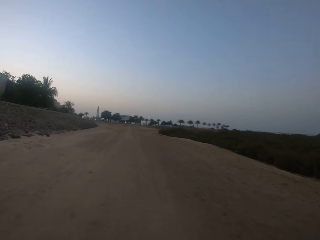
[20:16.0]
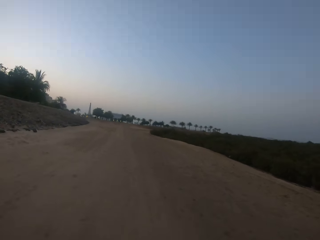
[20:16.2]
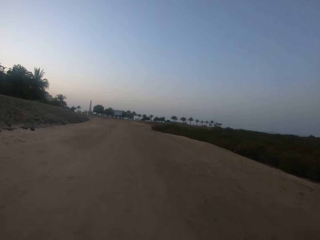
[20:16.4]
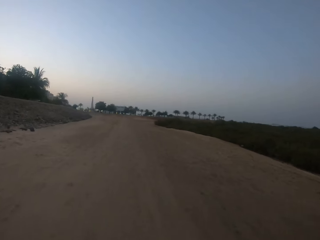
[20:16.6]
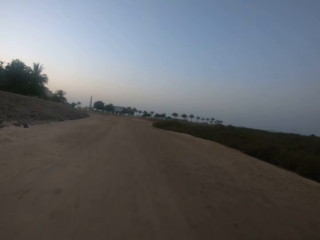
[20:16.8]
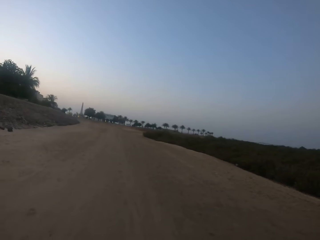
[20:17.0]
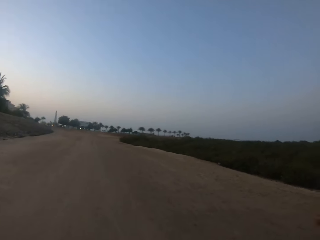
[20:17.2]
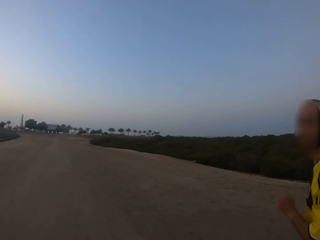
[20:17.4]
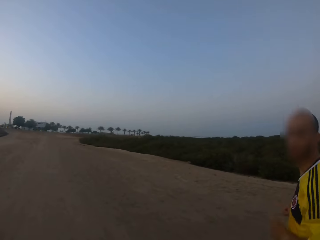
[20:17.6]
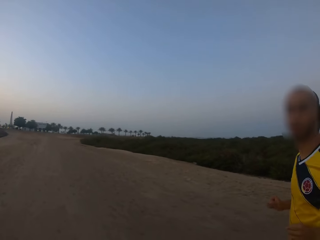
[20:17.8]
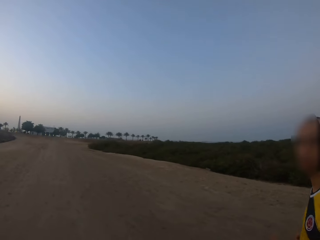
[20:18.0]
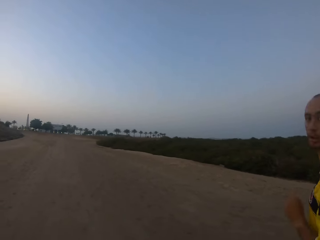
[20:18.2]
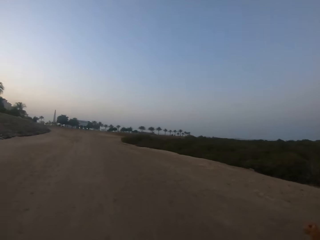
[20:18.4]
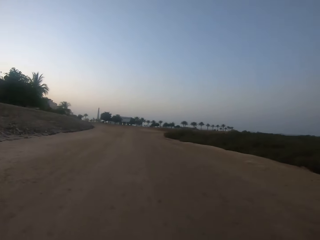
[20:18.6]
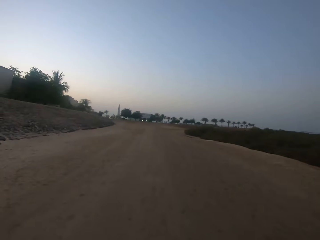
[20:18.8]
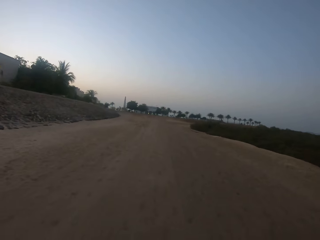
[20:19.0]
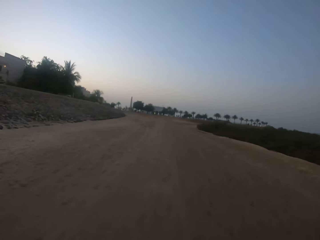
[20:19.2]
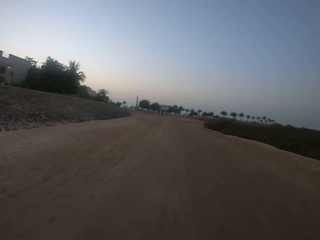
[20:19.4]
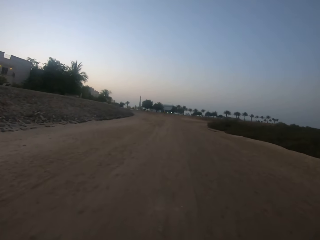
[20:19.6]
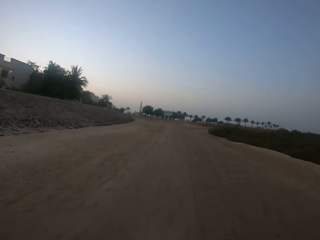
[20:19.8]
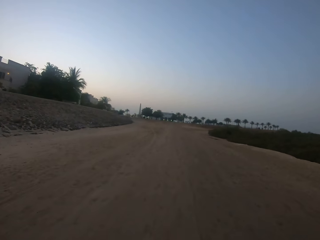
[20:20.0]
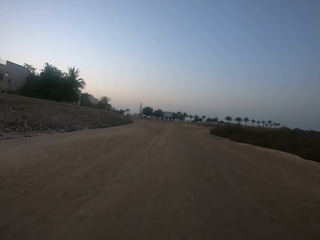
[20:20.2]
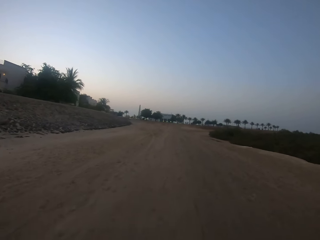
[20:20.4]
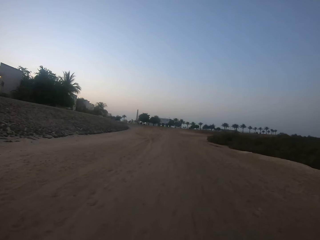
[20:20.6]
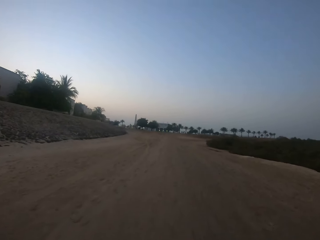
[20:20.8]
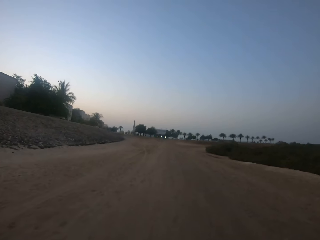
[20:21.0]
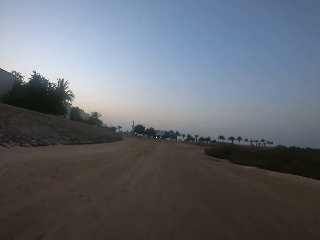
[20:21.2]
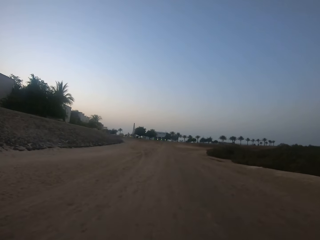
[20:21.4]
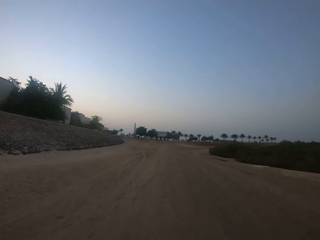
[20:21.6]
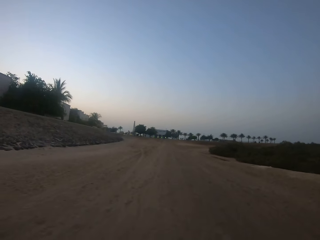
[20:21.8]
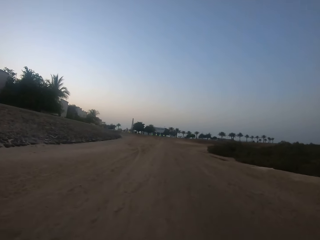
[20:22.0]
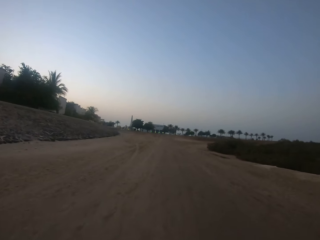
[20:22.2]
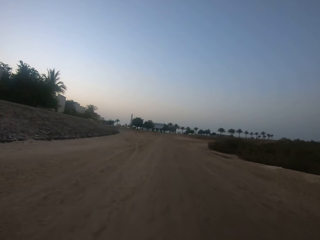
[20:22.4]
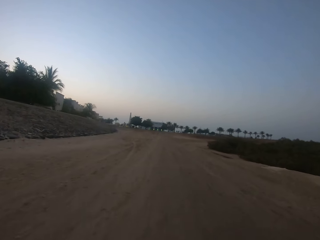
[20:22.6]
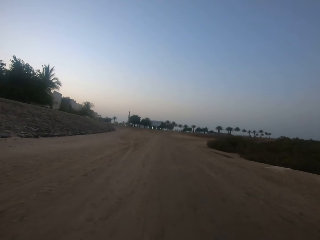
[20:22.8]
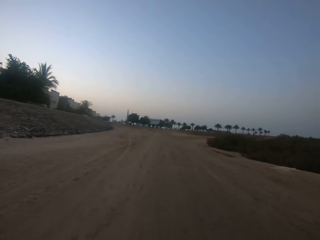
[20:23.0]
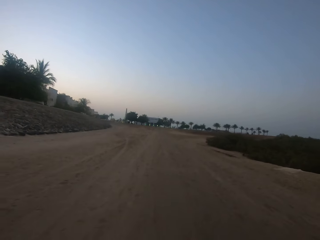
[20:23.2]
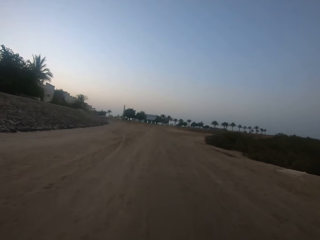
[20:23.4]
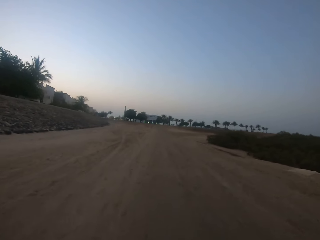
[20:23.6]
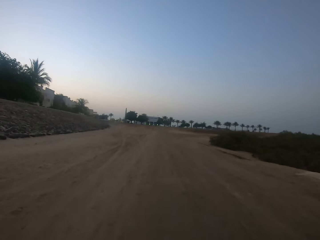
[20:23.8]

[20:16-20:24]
The camera wearer interacts with a man. They converse with the man. They run around the open area.

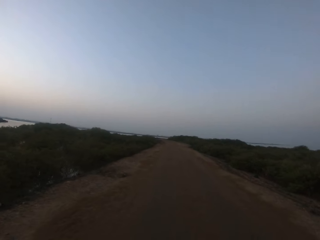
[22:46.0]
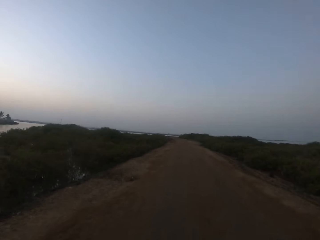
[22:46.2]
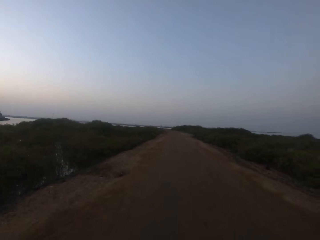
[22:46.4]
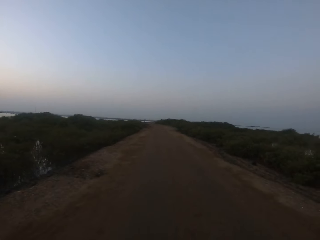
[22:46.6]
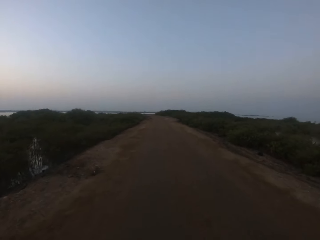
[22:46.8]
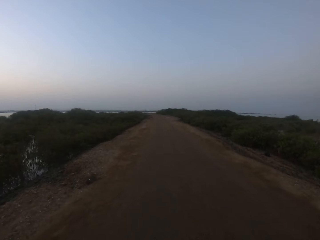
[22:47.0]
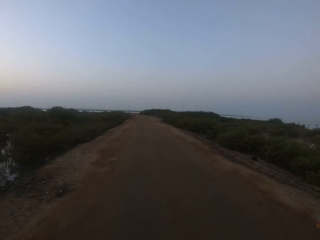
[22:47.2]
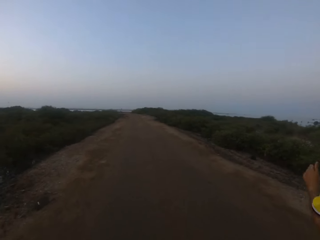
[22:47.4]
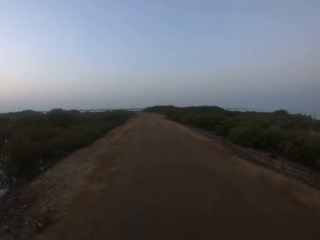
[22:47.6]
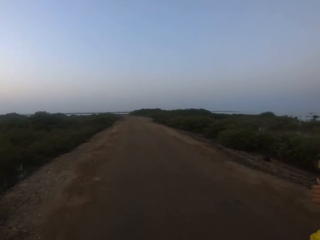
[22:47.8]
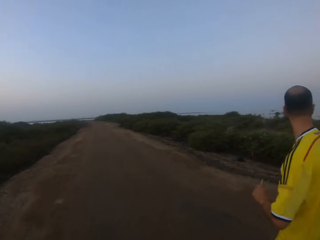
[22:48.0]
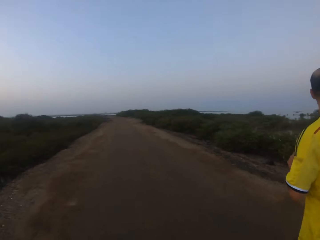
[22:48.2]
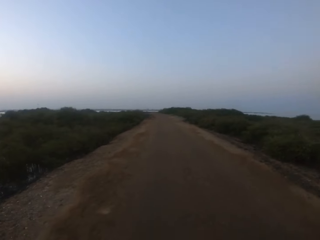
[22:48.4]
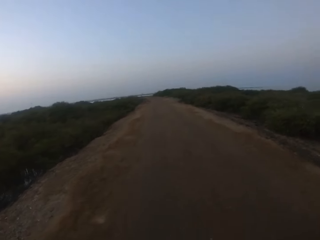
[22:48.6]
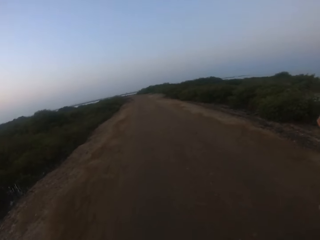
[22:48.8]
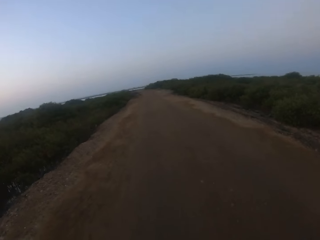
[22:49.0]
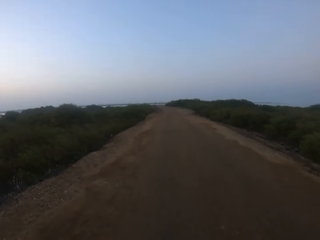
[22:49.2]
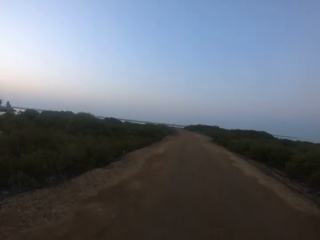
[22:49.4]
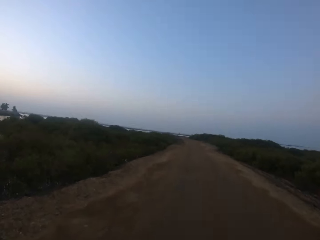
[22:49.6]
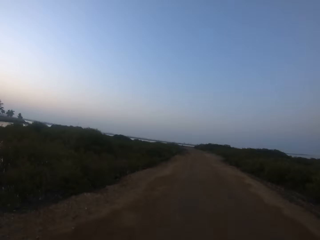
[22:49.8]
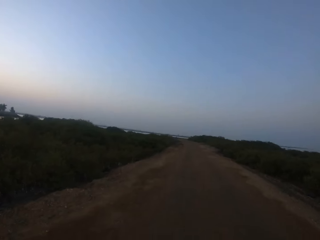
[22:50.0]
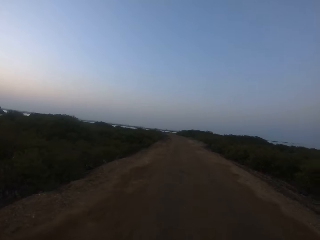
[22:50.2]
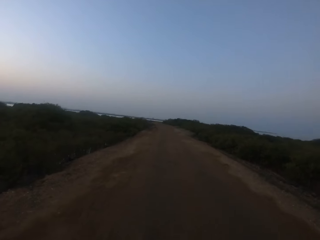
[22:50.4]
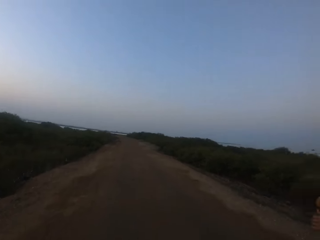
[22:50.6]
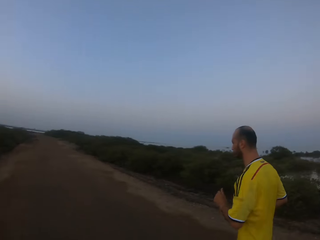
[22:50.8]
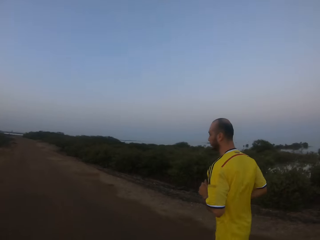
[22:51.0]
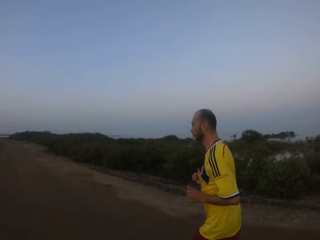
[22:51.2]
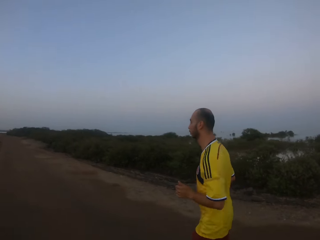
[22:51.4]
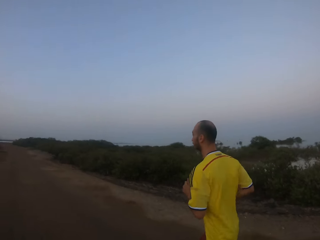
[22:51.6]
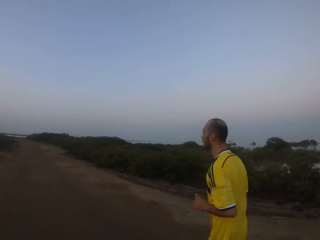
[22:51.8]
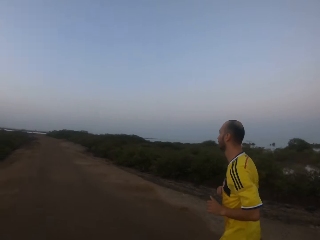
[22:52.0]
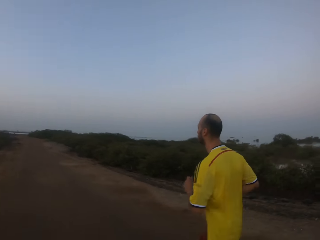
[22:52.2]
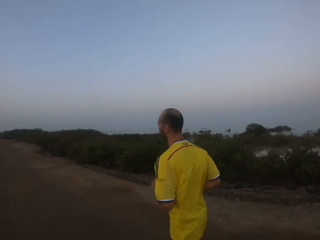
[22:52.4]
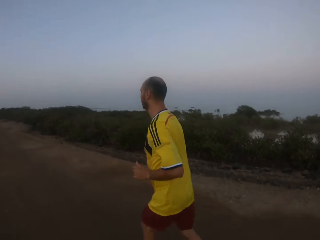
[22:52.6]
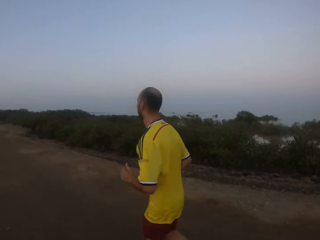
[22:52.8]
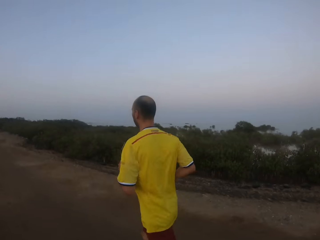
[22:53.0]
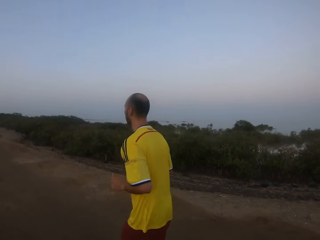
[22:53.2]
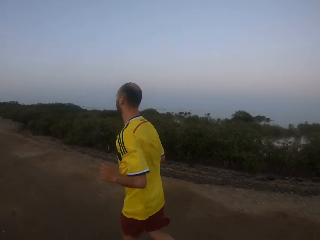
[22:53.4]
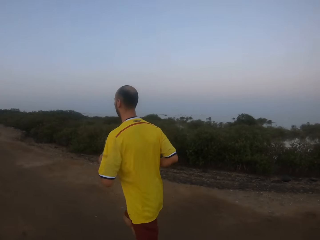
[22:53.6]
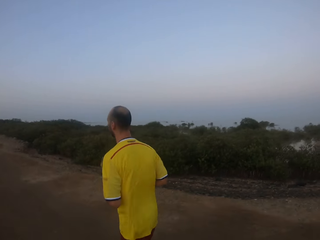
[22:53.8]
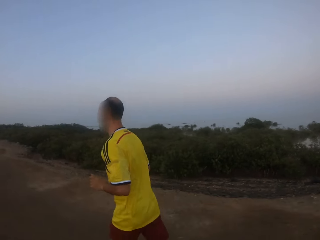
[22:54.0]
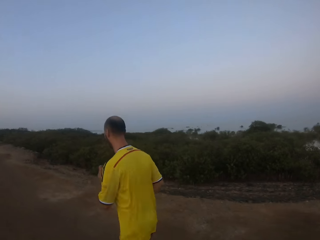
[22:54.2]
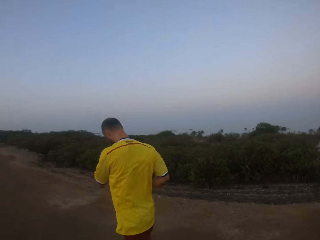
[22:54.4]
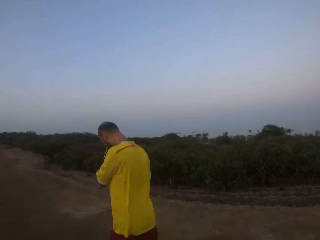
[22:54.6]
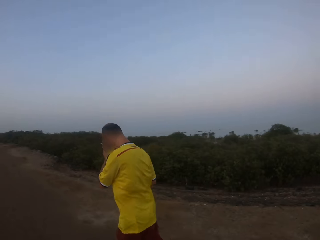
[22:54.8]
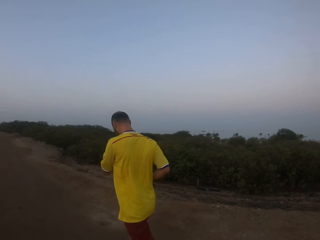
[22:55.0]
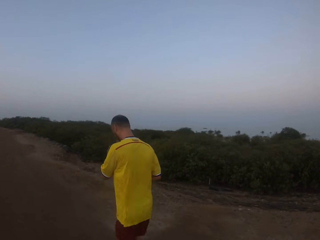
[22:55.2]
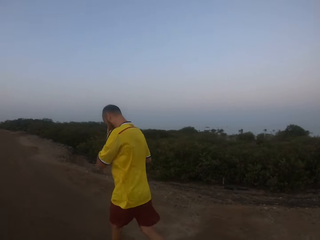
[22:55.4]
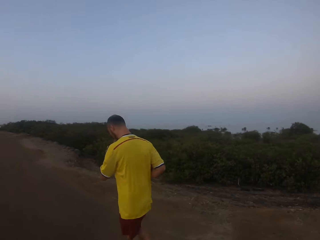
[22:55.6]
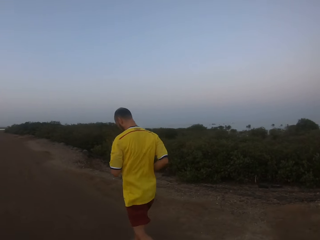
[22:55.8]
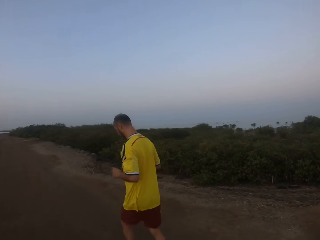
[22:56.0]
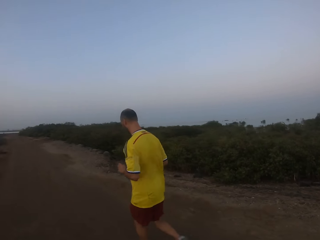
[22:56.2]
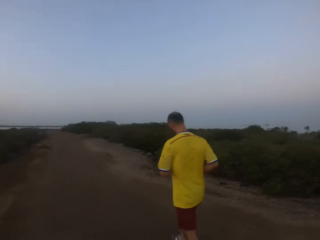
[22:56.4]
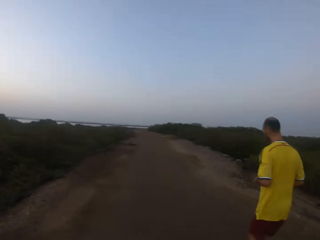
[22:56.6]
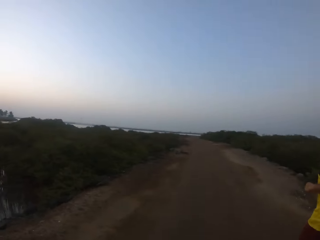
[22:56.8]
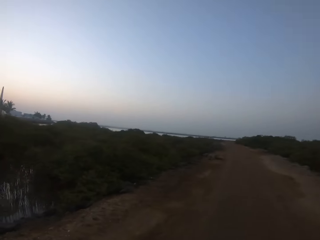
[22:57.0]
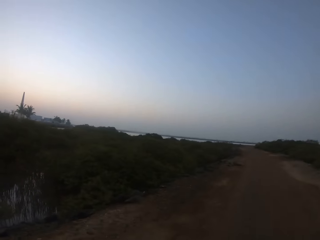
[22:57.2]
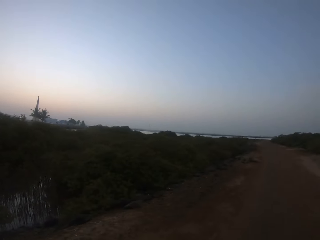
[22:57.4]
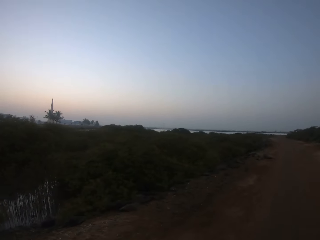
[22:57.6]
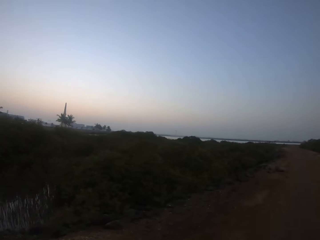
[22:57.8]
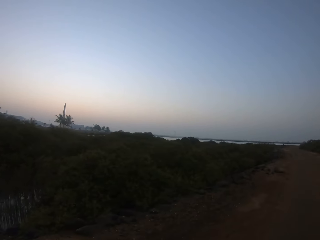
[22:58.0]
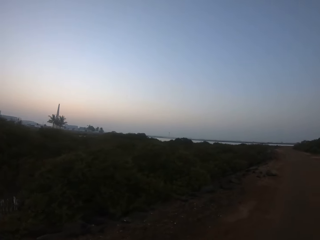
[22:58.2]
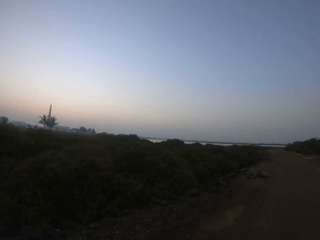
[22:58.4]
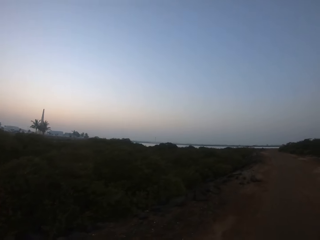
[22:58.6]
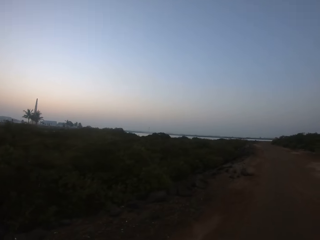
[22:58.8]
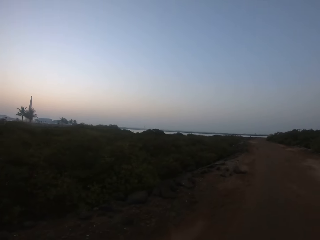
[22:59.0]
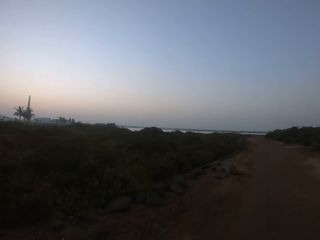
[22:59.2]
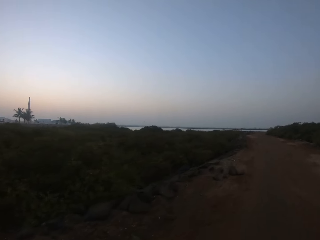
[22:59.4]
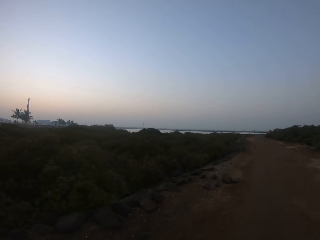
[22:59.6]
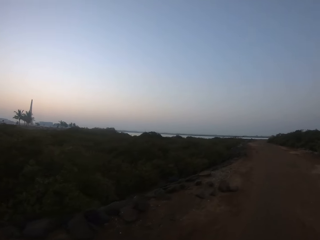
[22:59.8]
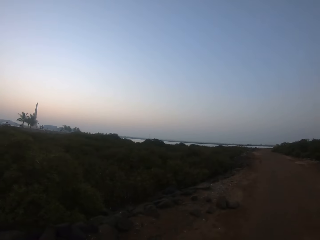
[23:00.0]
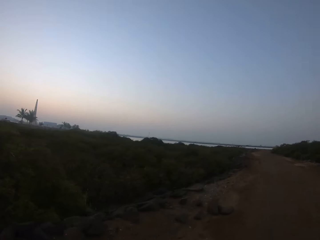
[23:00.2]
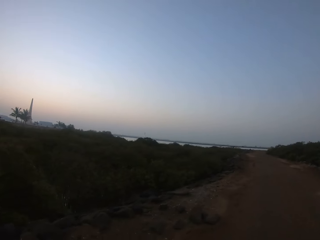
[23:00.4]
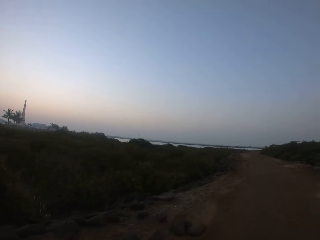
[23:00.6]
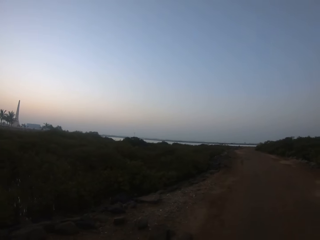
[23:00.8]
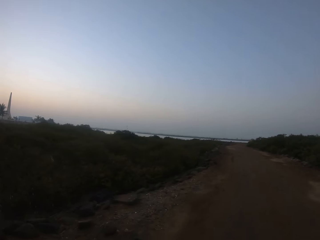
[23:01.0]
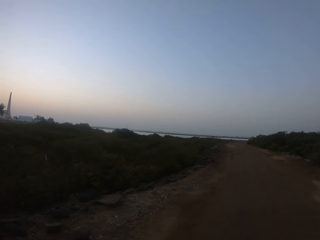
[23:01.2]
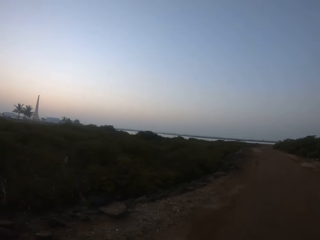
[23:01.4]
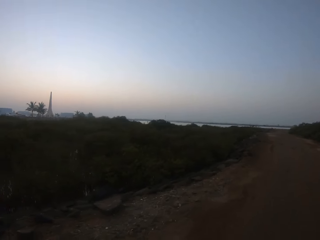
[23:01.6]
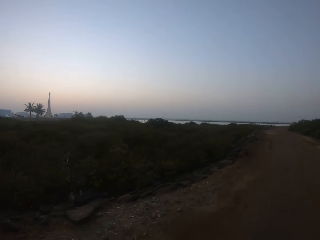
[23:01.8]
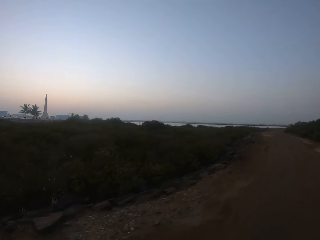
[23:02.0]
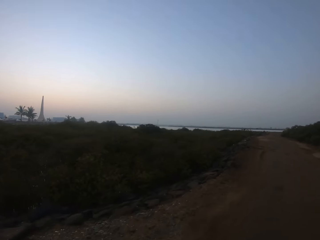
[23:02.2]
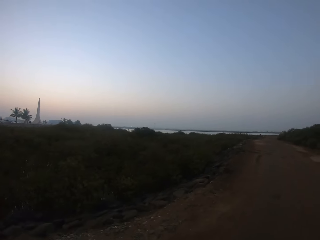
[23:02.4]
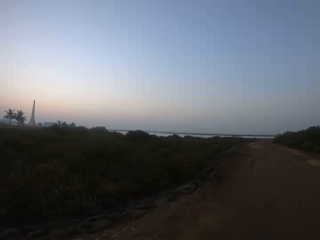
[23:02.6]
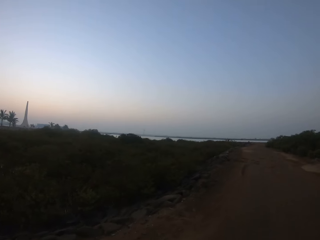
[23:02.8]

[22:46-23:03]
A man runs alongside the camera wearer repeatedly. The camera wearer walks on the road. The man touches his face, wipes his face, and runs. The camera wearer walks on the road.
